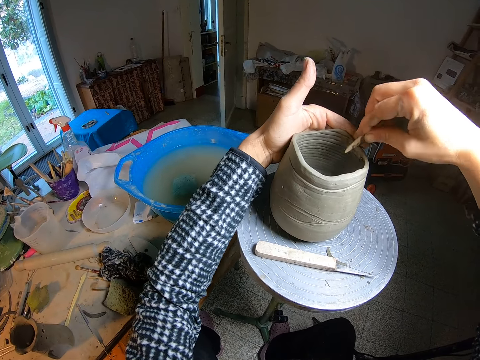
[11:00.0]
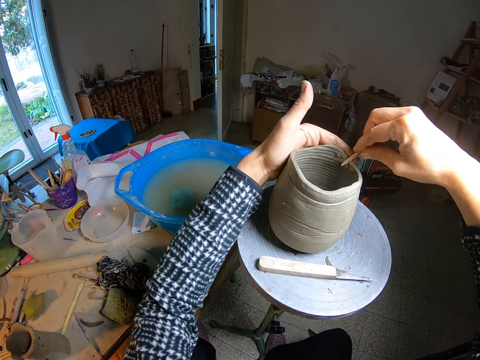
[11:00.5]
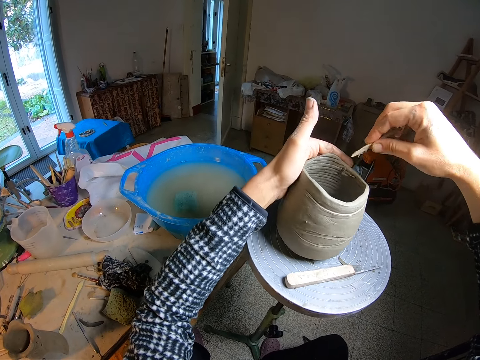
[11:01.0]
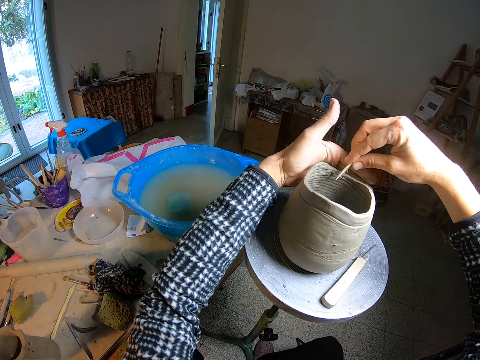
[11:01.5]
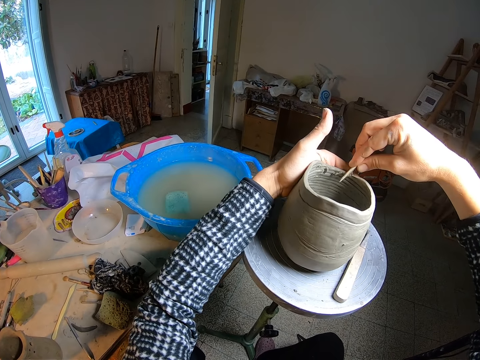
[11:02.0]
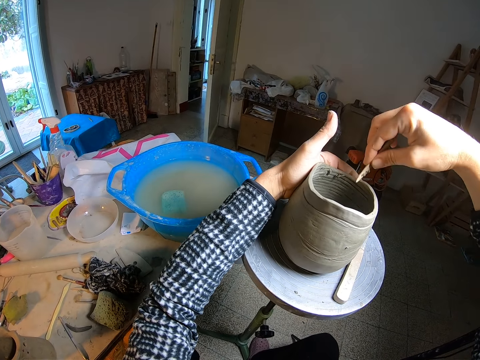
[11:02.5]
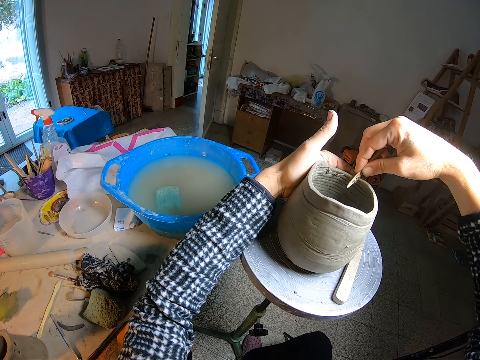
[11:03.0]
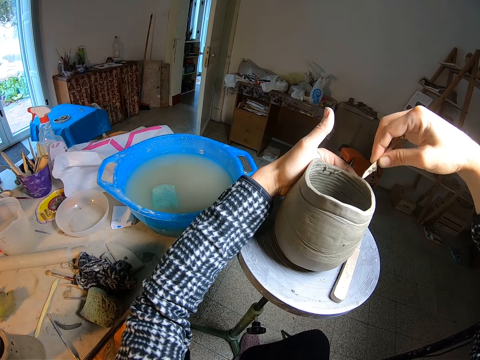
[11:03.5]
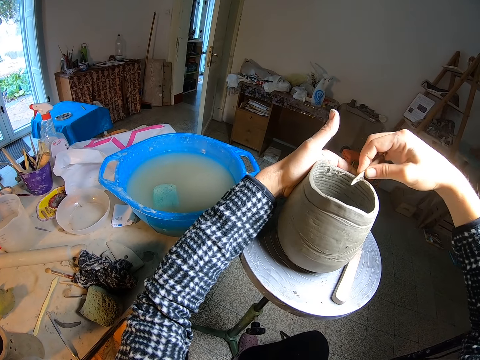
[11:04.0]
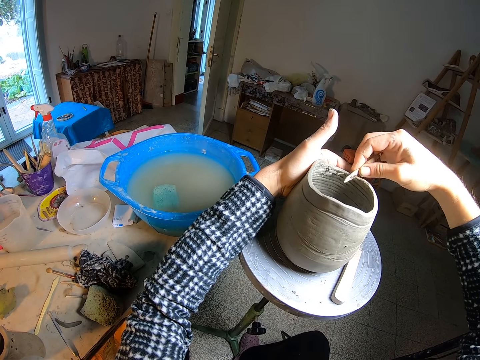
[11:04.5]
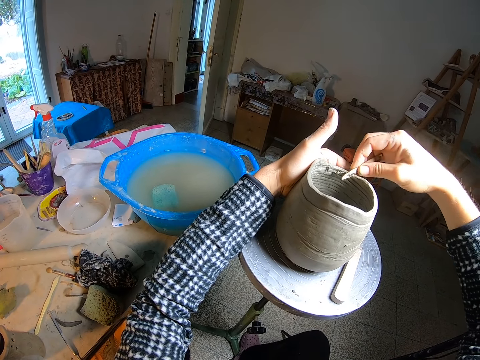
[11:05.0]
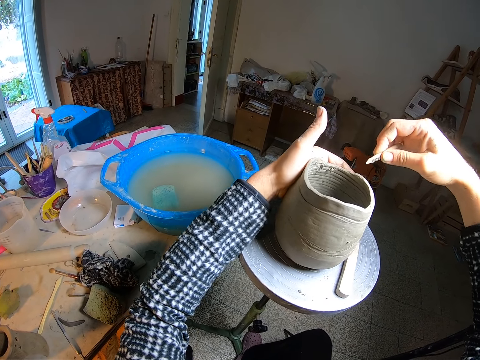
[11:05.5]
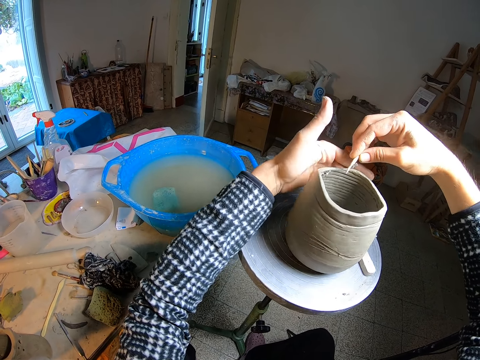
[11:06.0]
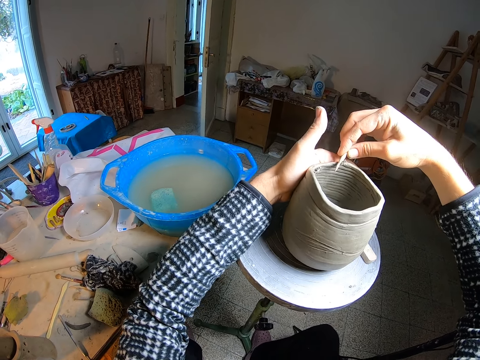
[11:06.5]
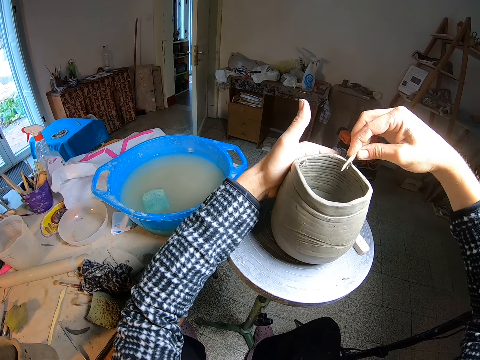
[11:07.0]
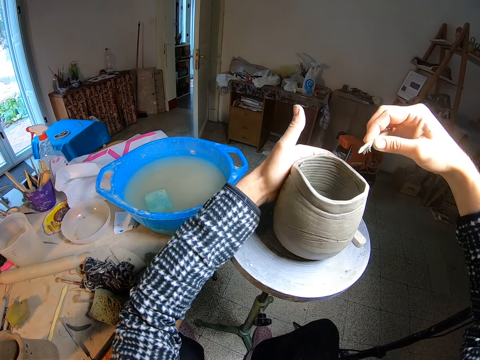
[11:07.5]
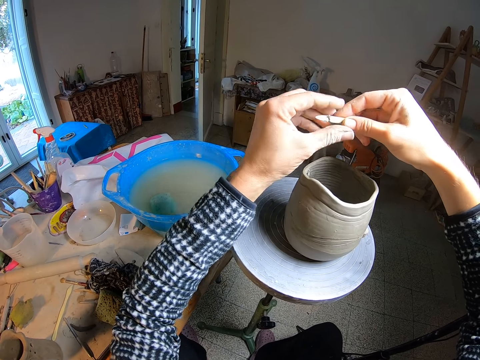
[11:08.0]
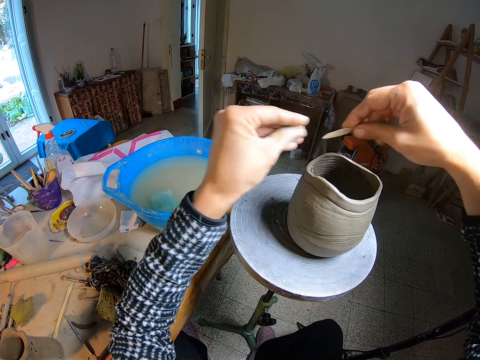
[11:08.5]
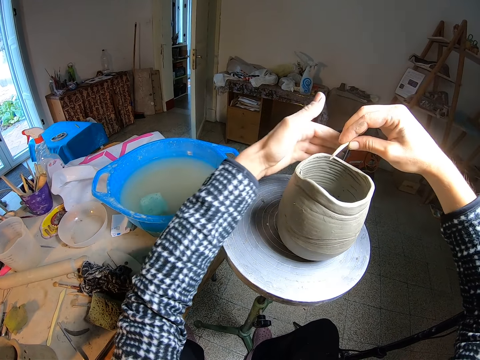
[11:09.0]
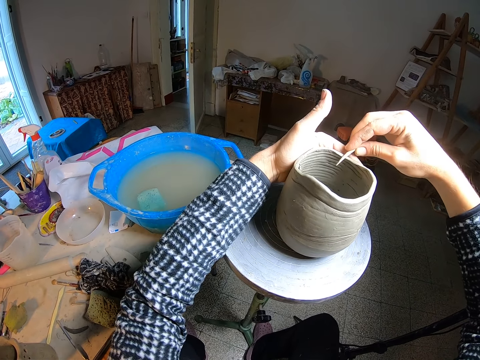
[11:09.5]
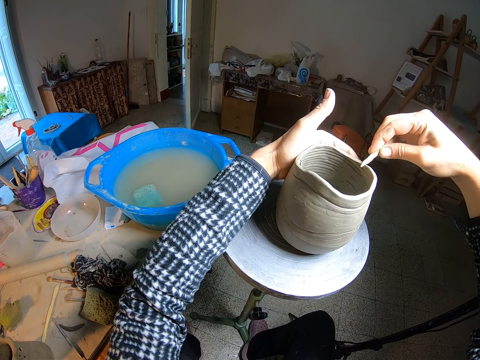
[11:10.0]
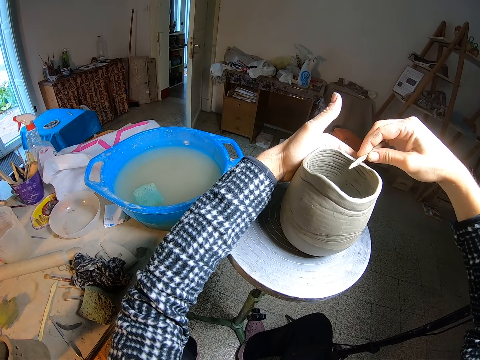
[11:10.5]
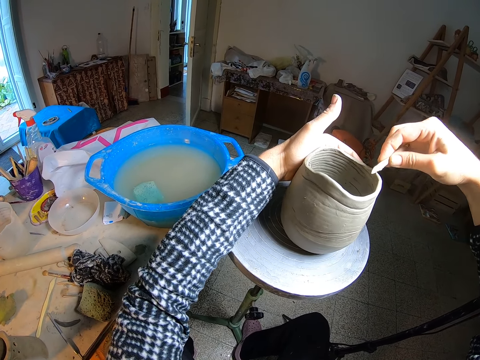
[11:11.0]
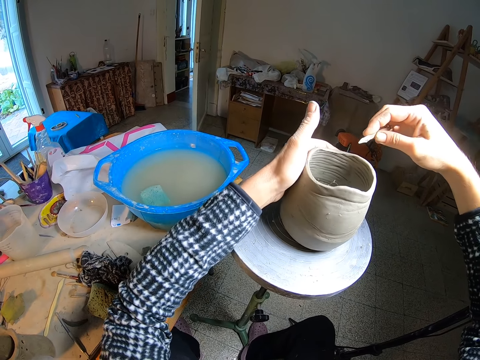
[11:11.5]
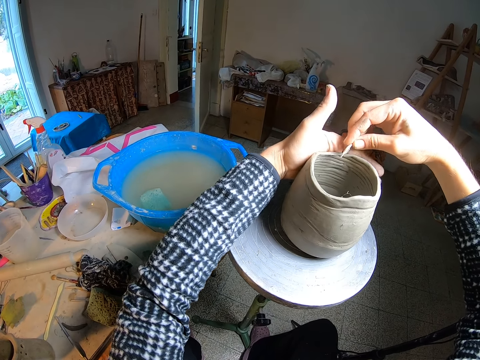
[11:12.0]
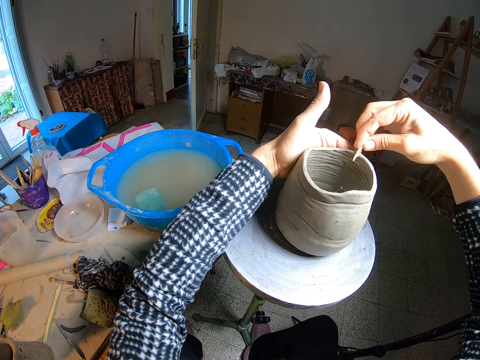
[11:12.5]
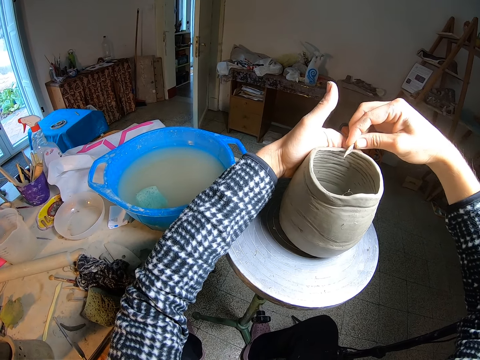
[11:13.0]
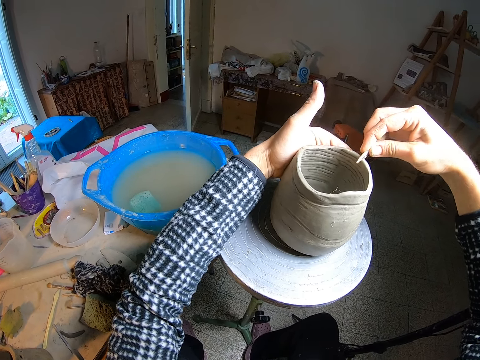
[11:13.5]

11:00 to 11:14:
The camera wearer turns the pot with her left hand. She is lining the clay on the pot. She wipes the tip of the needle tool with her left fingers. She holds the pot with her left hand. She scrapes the top of the pot with the needle tool in her right hand. She turns the pot with her left hand.

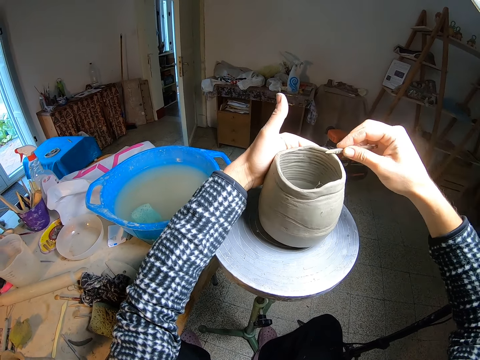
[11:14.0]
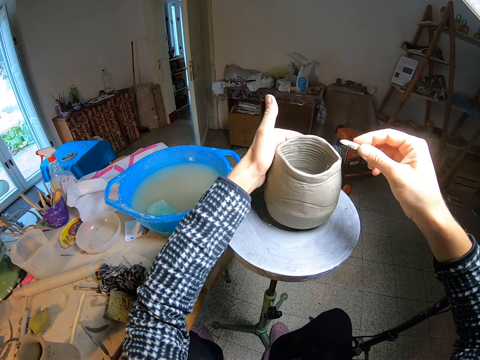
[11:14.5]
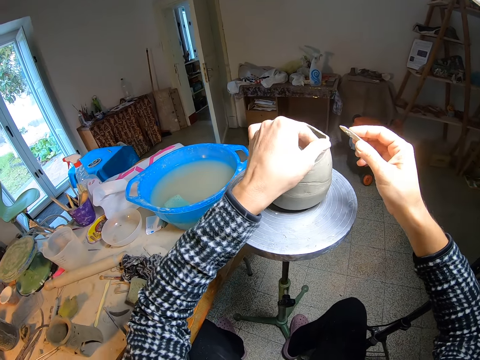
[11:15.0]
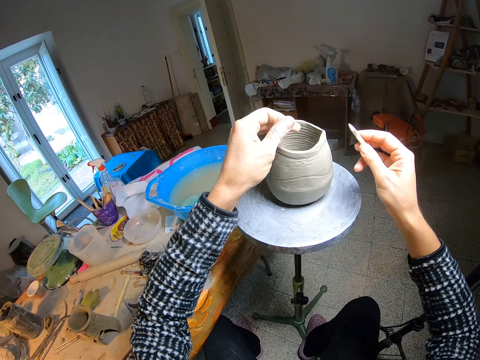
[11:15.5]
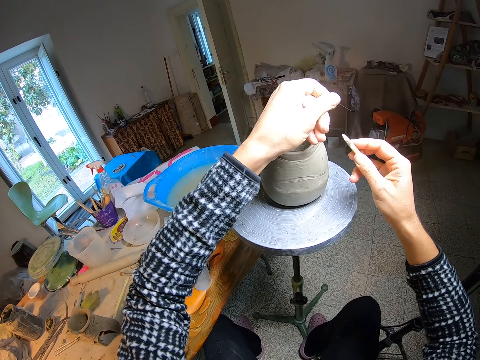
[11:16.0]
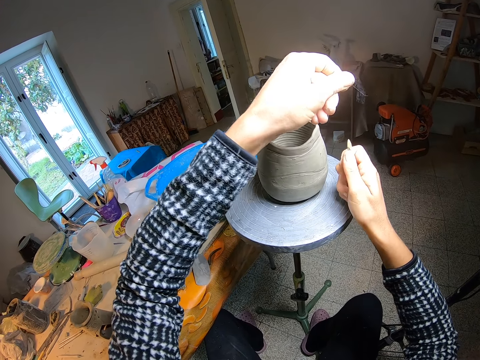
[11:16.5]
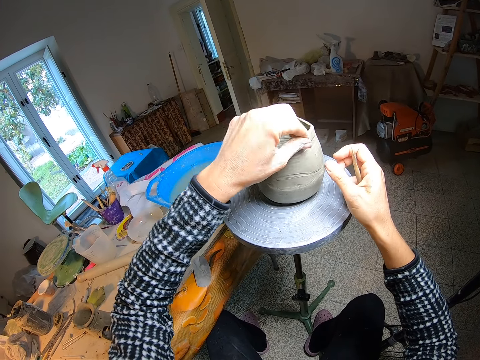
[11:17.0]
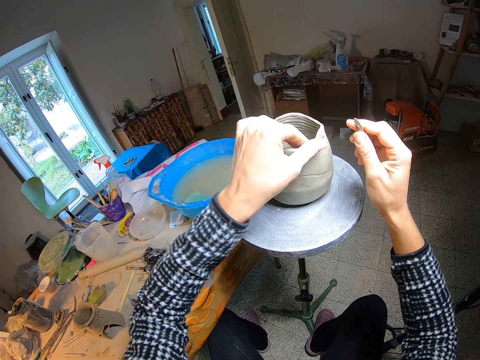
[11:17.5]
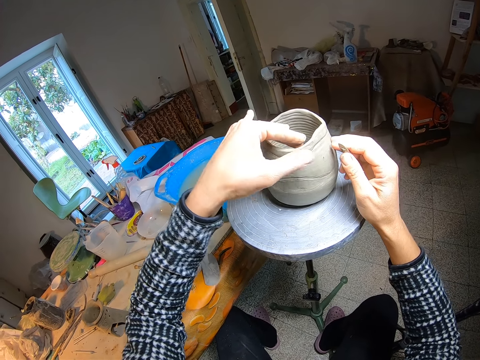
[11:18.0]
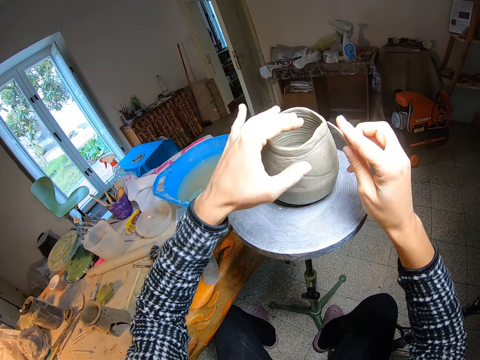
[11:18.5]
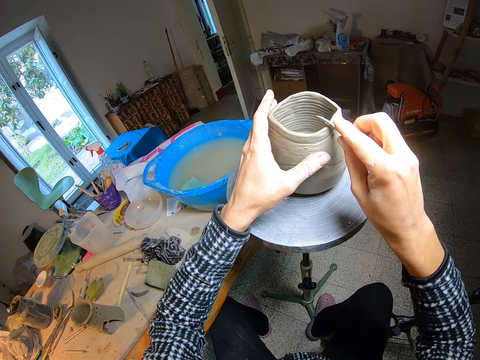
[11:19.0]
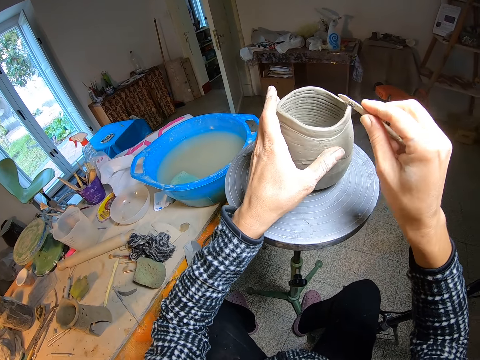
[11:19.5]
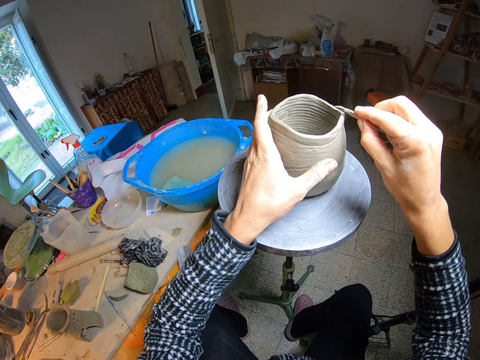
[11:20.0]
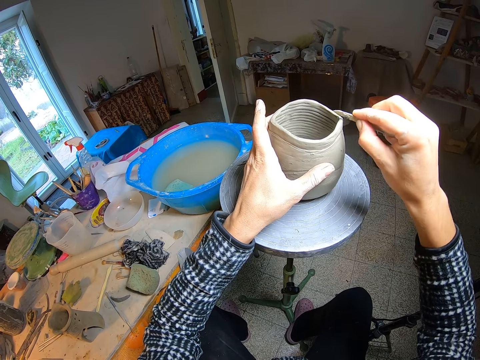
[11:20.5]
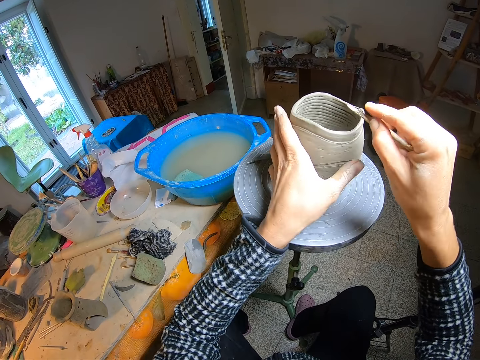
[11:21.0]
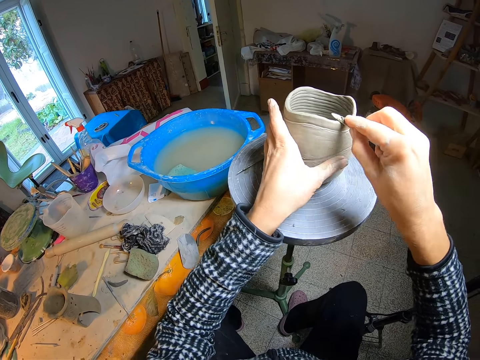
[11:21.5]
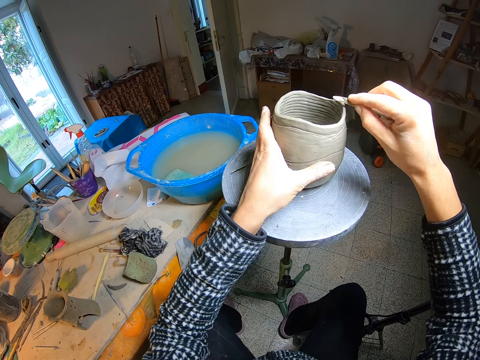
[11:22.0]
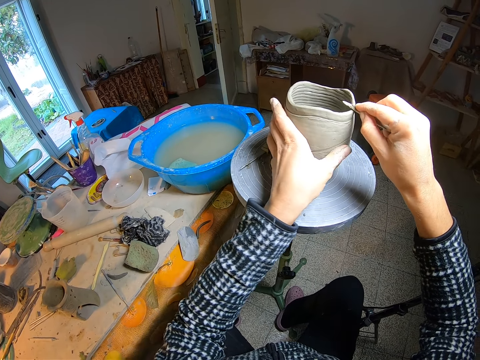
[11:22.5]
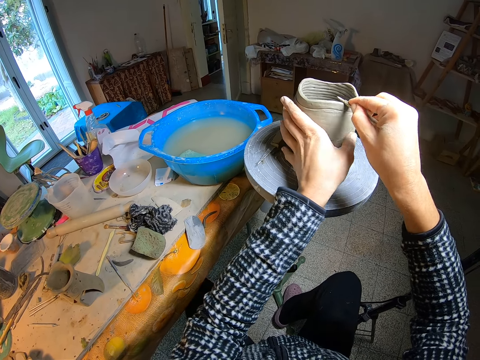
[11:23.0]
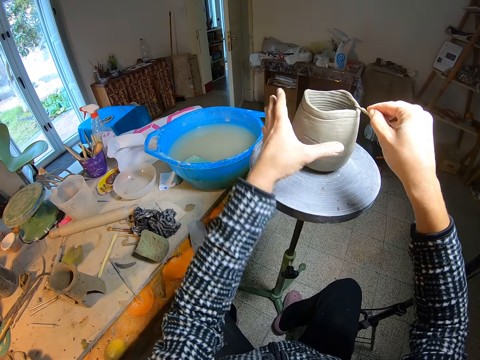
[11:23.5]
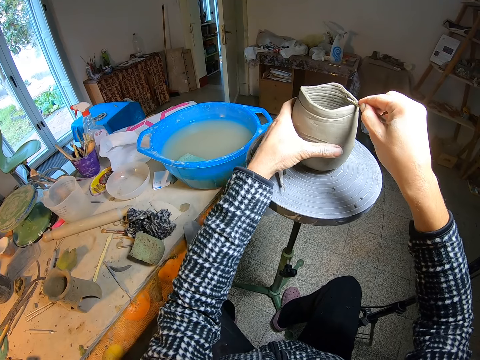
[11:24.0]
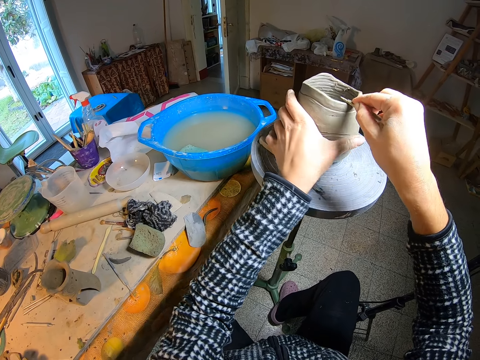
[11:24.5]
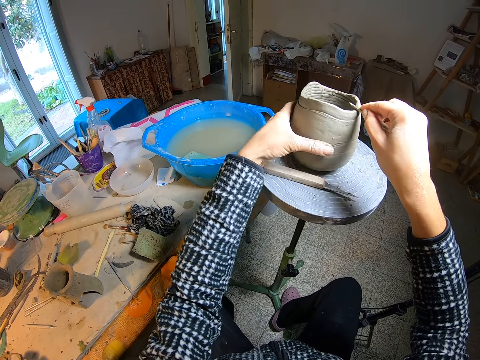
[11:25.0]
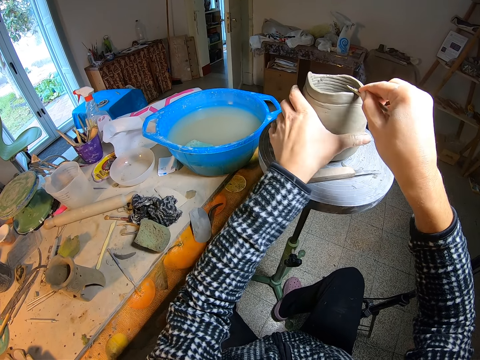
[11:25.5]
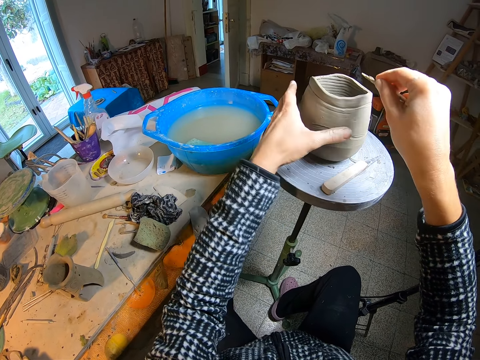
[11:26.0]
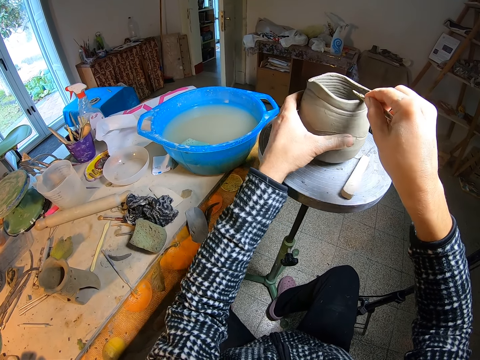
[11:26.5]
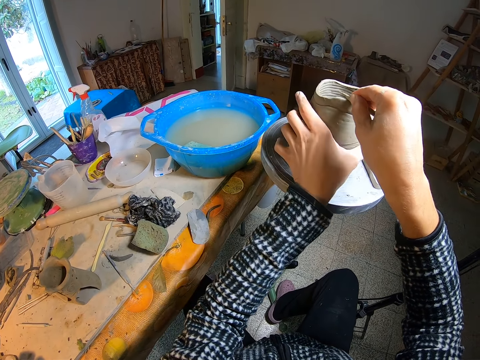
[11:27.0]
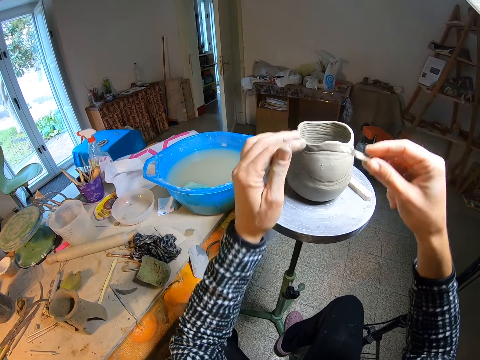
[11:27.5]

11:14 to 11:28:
The camera wearer pulls a thread from the pot with her left hand. She rubs the top of the pot with her left thumb. She scrapes the top of the pot with the needle tool in her right hand. She turns the pot with her left hand.
